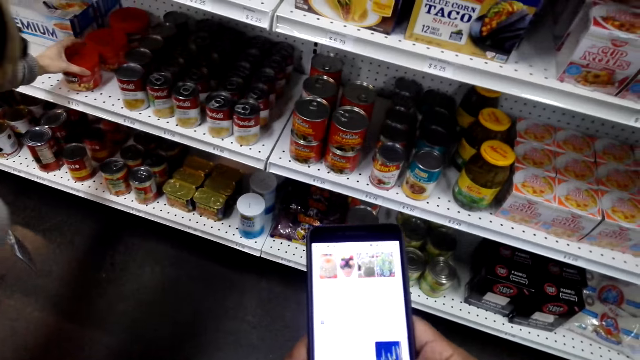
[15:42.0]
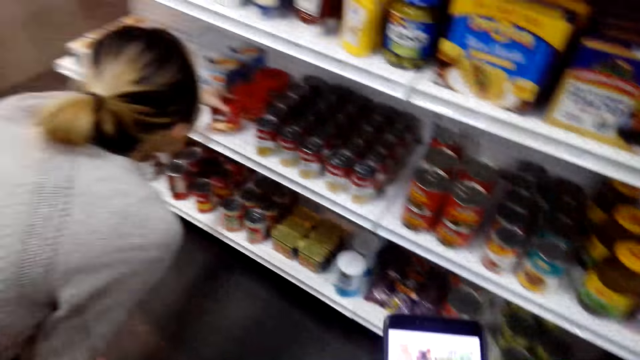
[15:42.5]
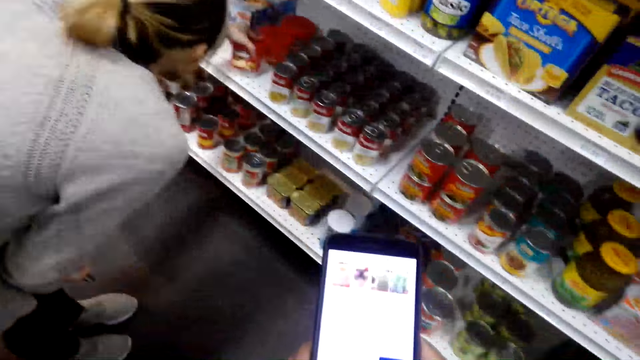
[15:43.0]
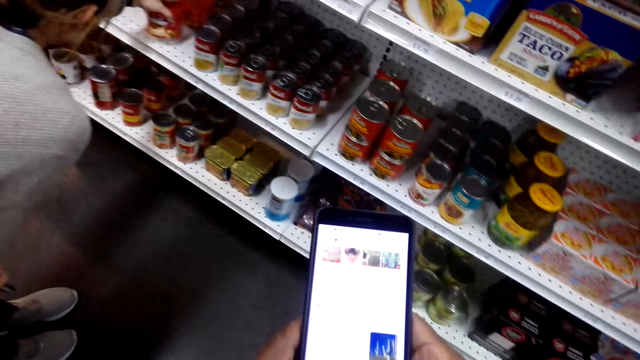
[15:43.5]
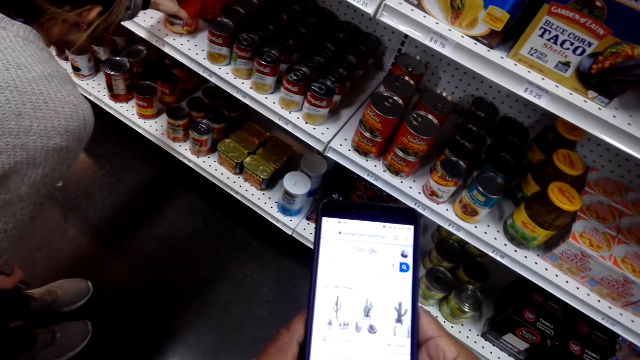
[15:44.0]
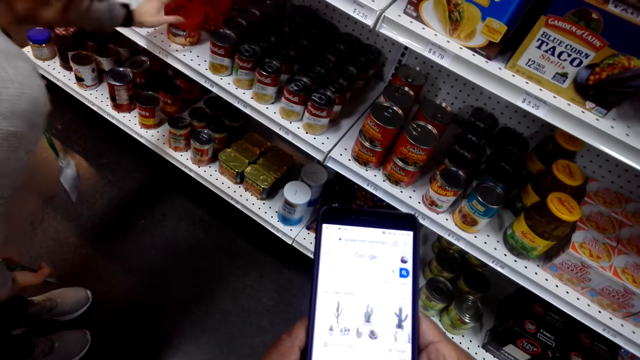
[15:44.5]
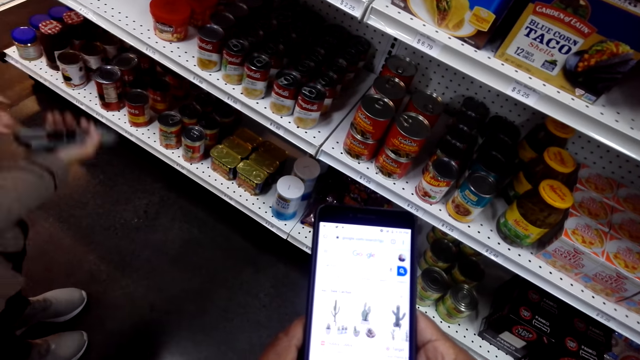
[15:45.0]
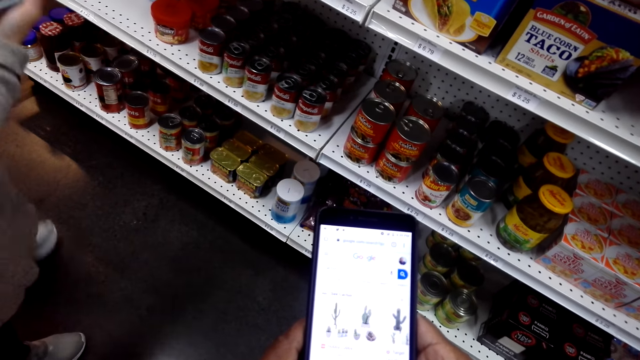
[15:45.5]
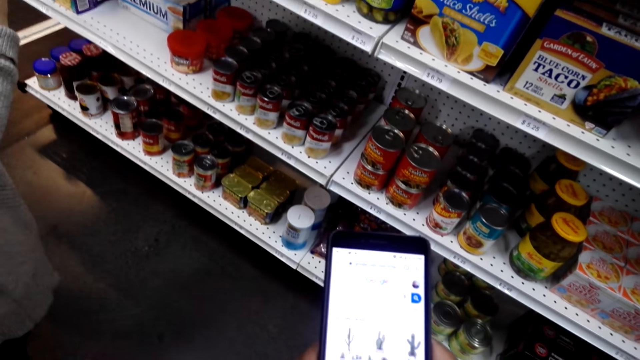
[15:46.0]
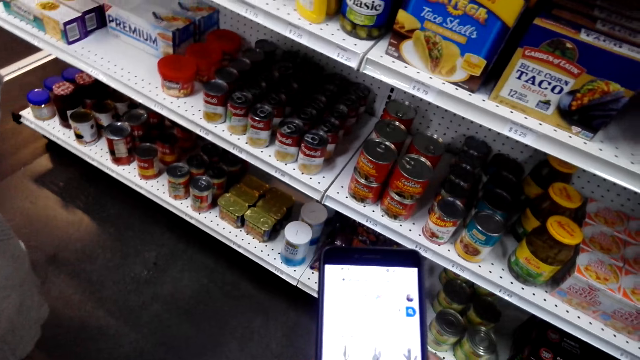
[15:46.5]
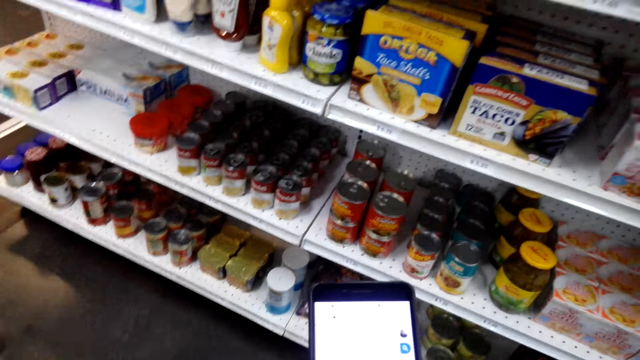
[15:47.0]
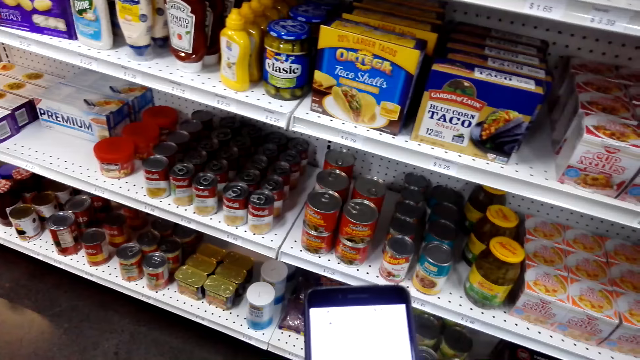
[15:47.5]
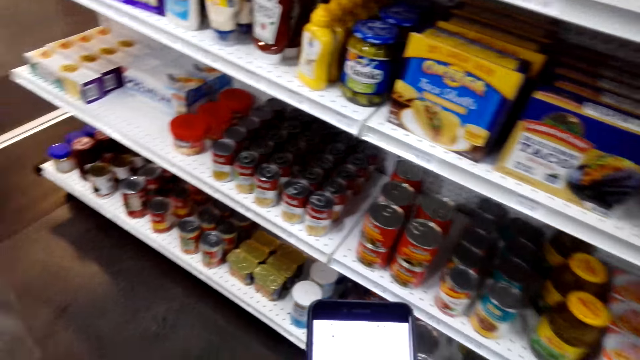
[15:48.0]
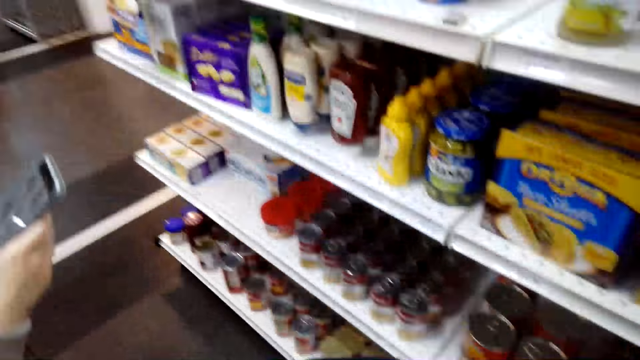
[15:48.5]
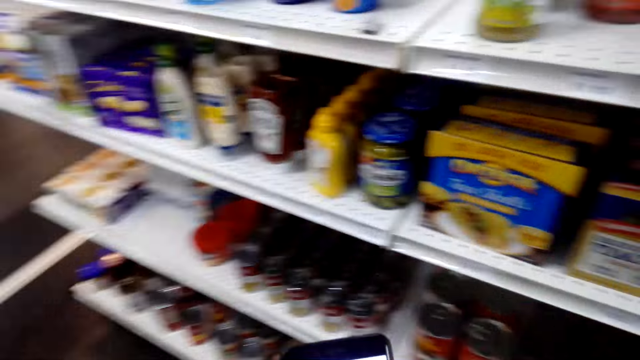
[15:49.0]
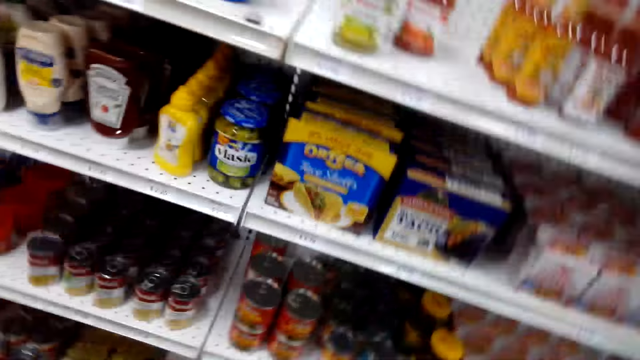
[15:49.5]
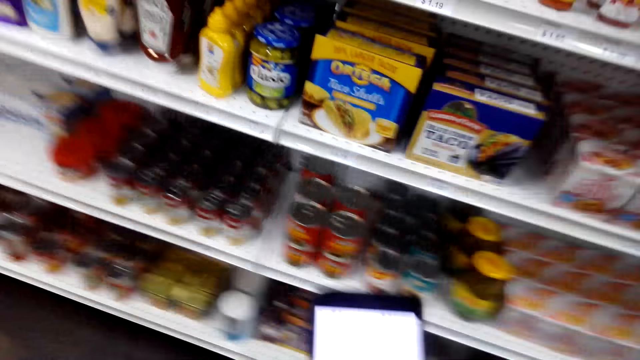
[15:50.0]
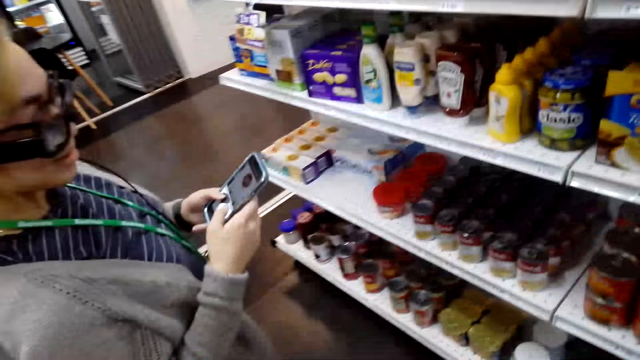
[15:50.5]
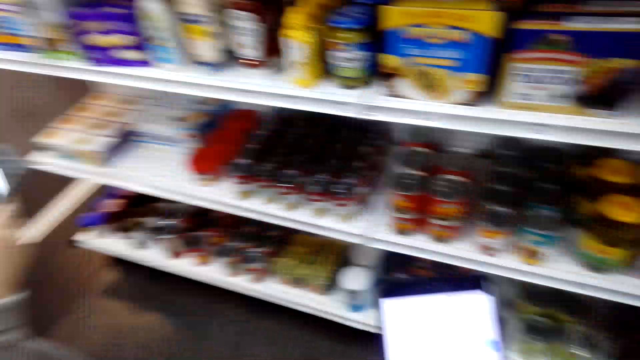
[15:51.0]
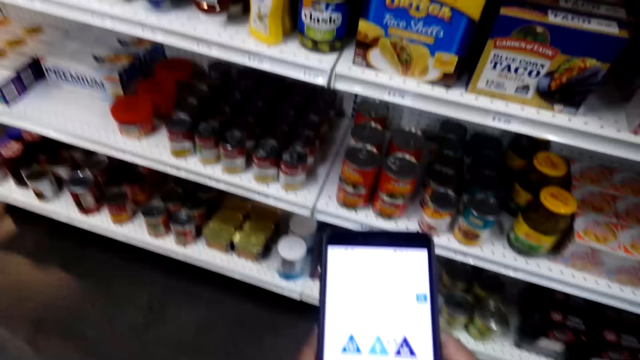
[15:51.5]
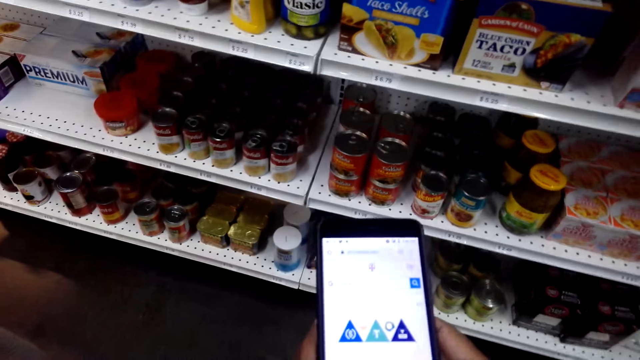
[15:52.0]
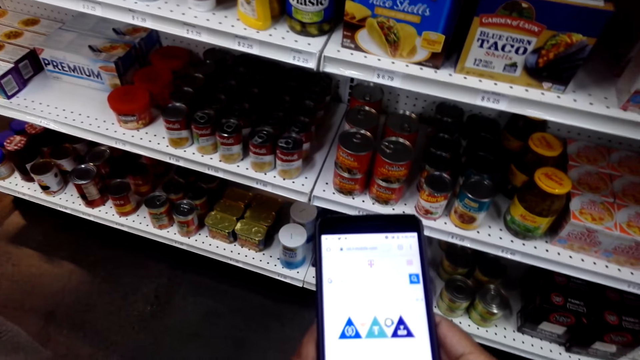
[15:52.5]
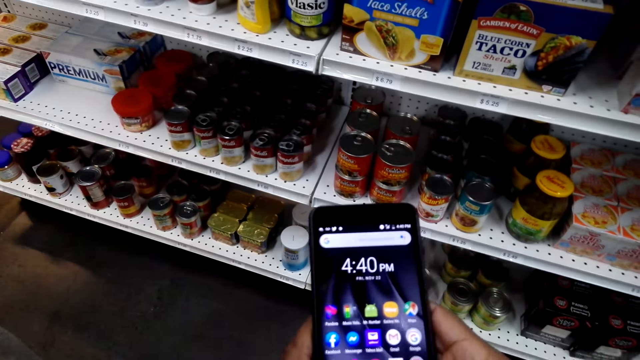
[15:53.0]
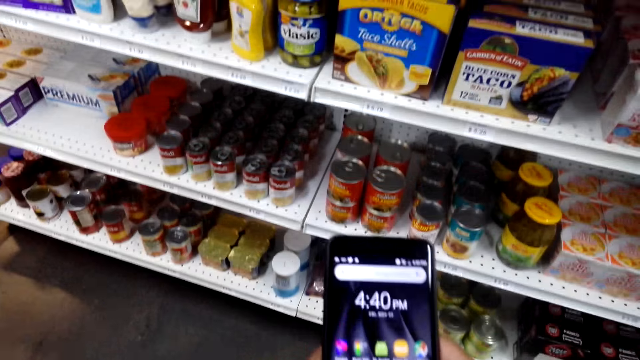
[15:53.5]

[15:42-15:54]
A woman touches the Campbell's soup. The camera wearer operates a phone.

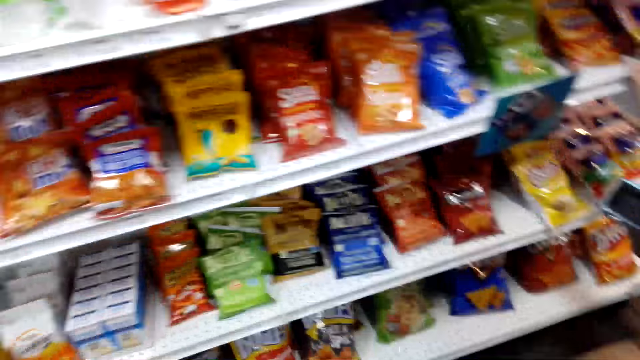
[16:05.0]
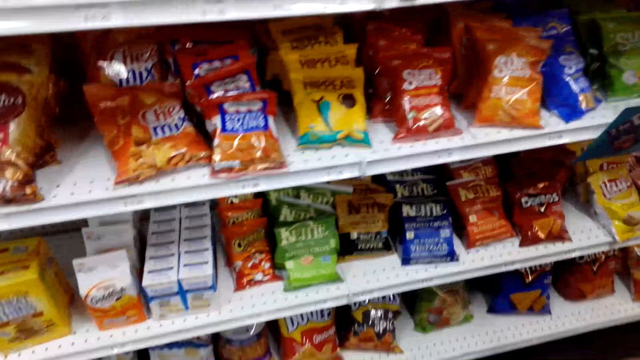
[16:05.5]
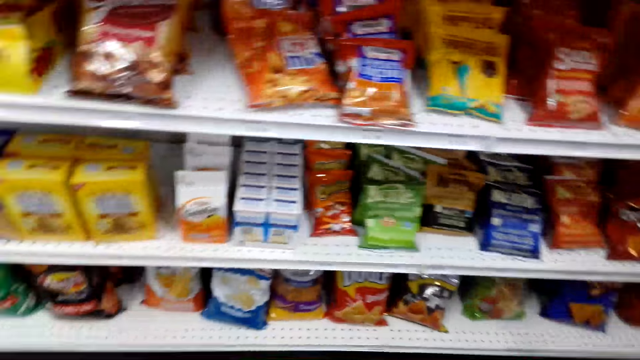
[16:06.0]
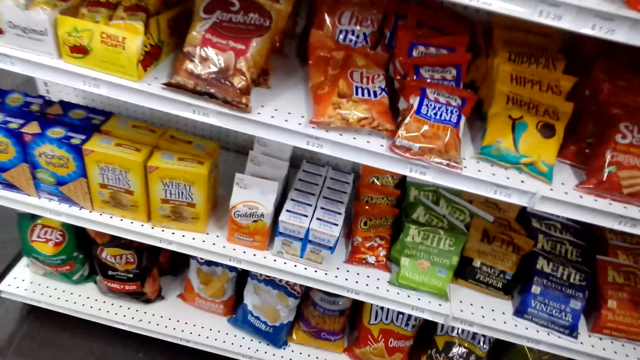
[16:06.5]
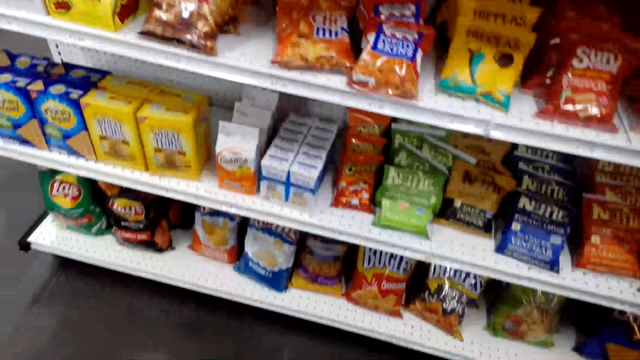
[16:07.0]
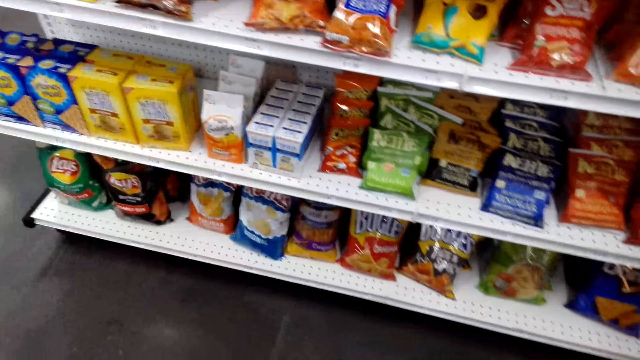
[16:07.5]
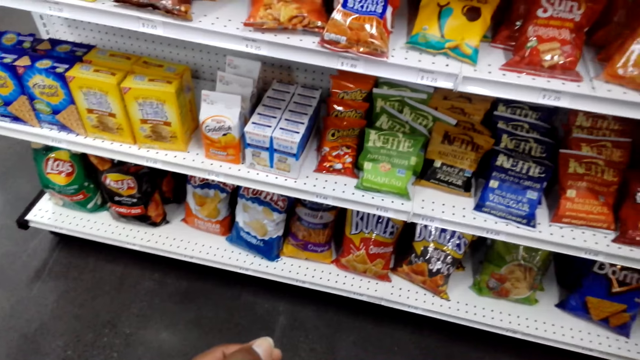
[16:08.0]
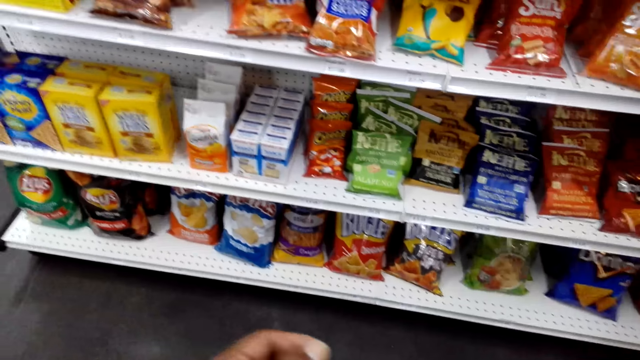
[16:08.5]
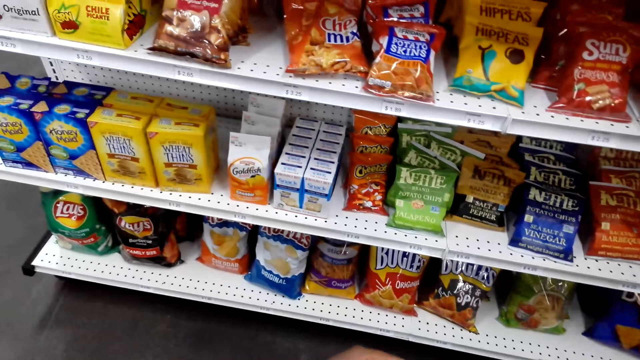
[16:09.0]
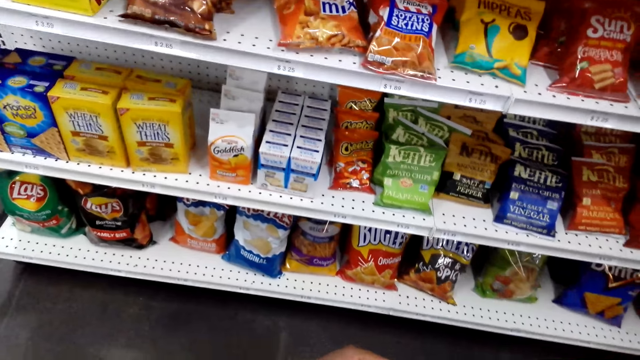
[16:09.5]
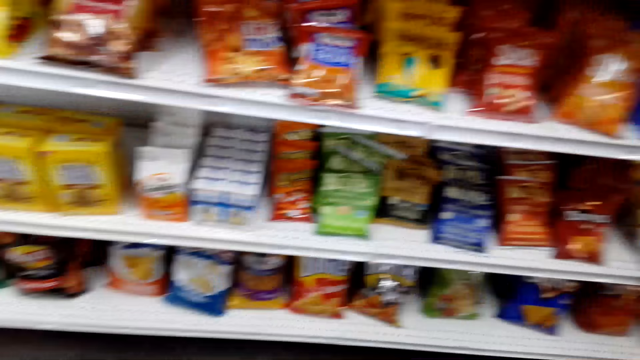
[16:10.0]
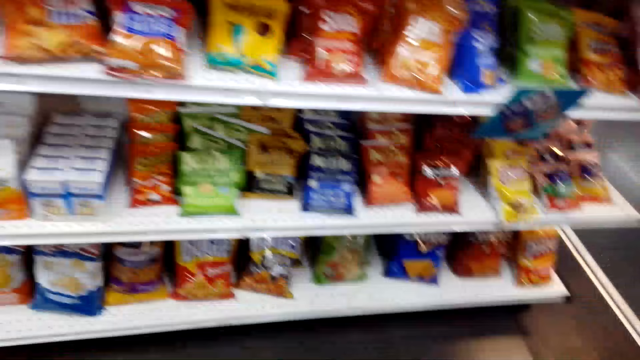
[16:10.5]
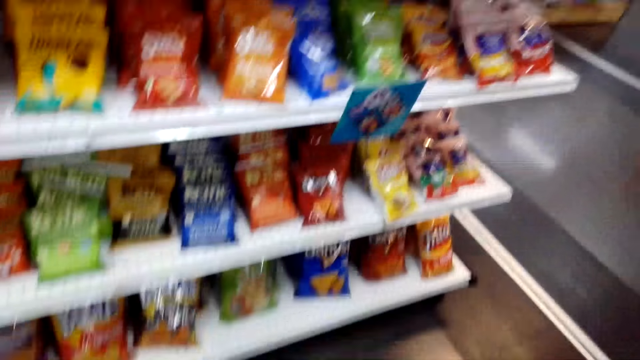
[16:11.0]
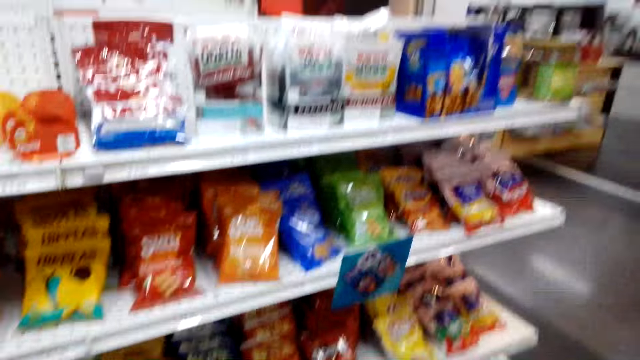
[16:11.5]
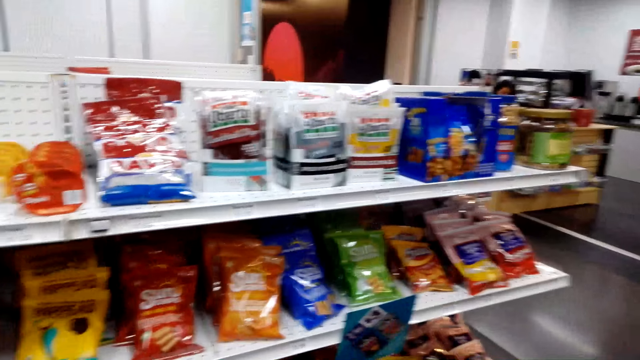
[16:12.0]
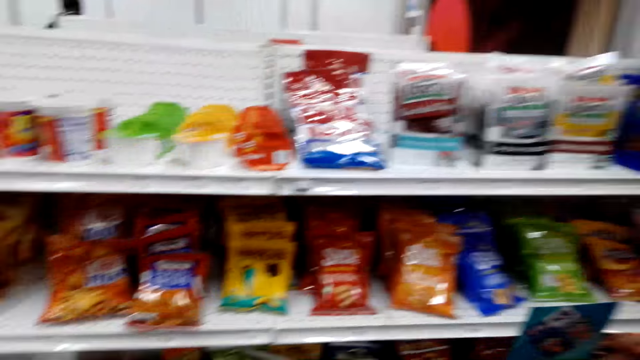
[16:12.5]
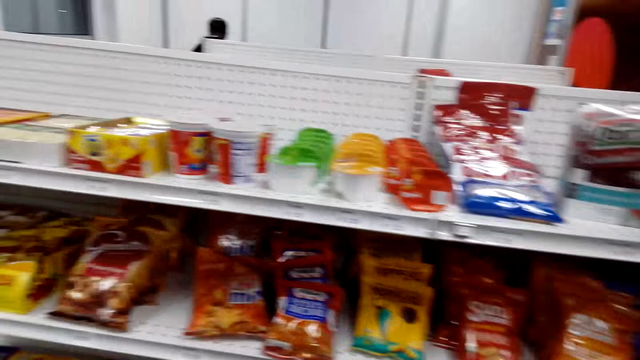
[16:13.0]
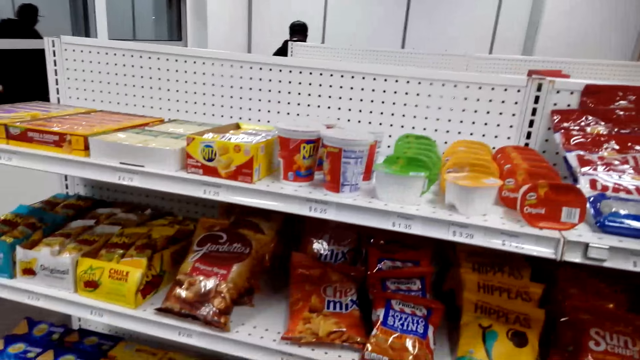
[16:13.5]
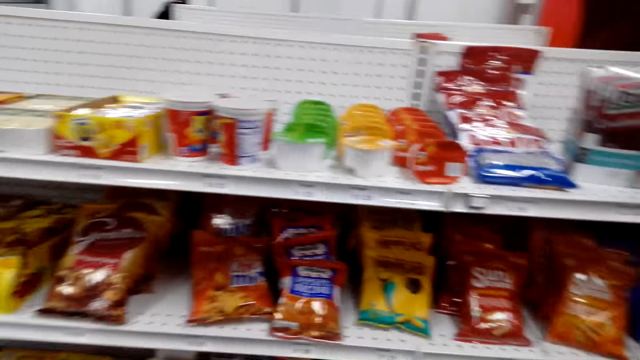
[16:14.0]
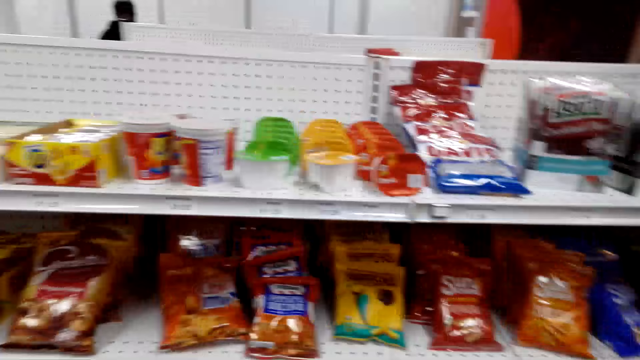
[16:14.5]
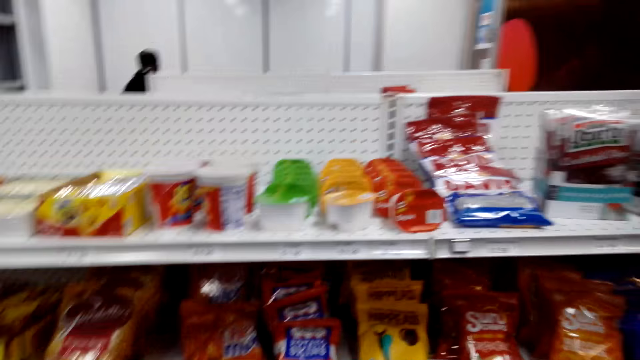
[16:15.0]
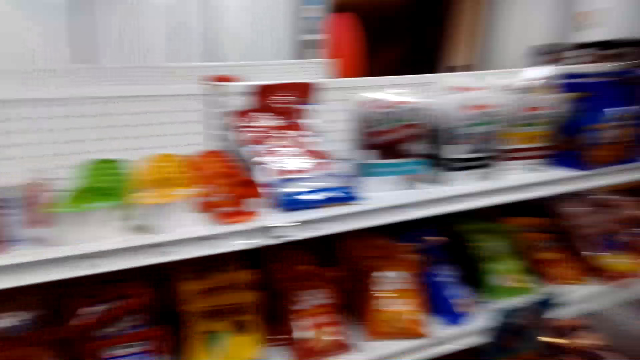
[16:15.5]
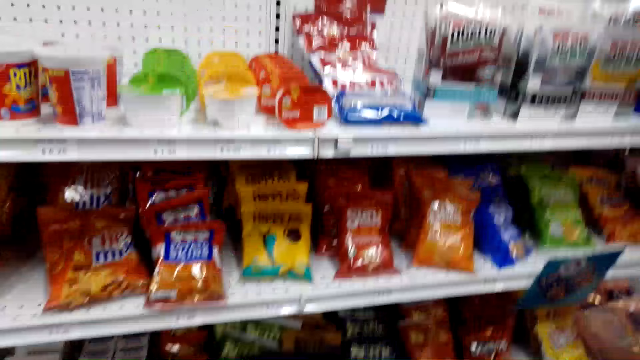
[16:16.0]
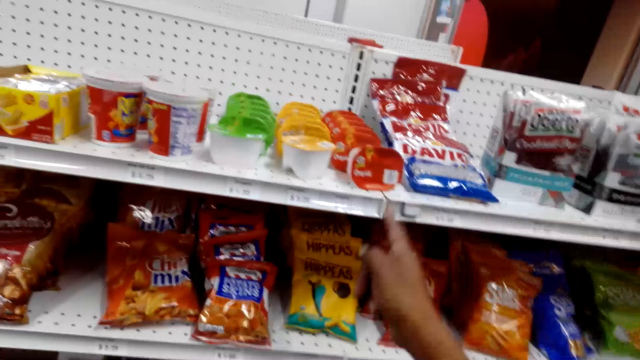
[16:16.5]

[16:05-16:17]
The camera wearer checks on the price on the shelf.
